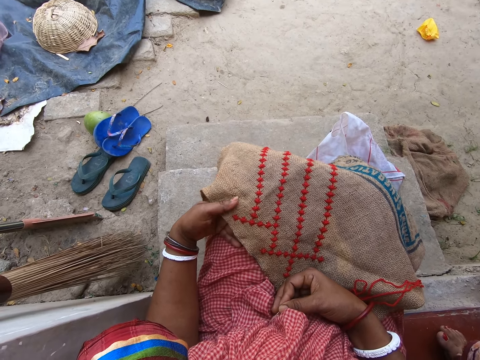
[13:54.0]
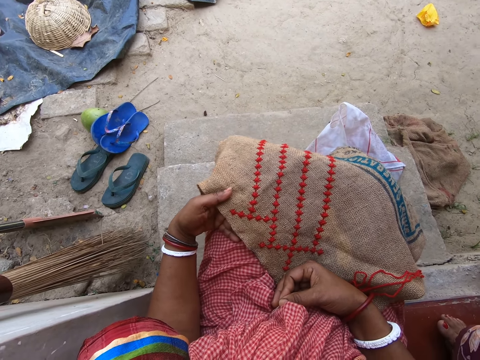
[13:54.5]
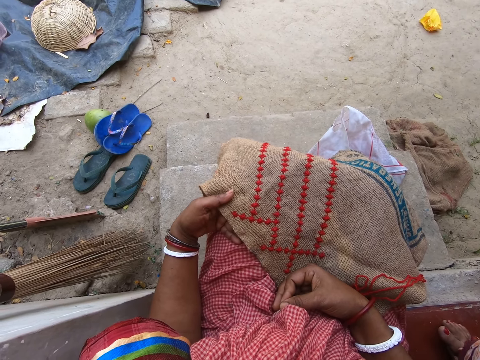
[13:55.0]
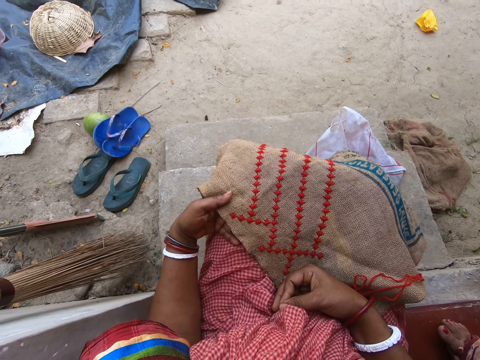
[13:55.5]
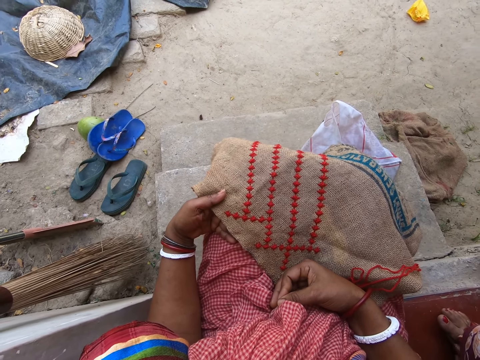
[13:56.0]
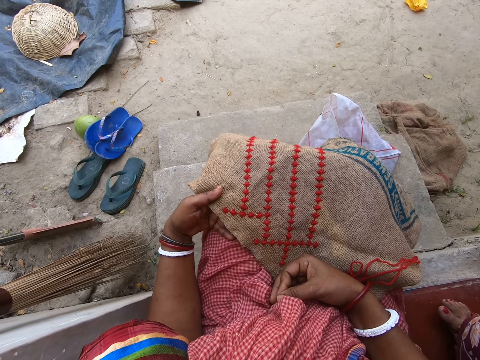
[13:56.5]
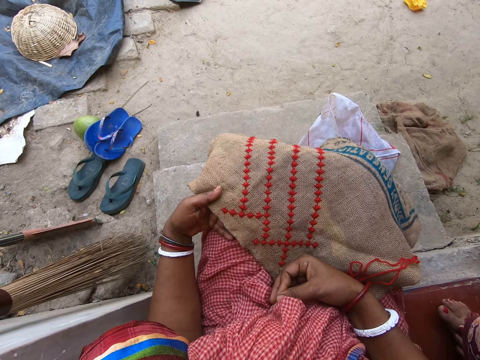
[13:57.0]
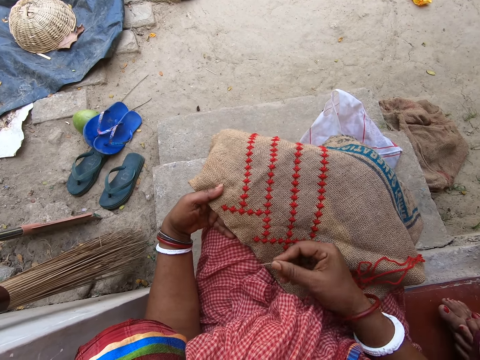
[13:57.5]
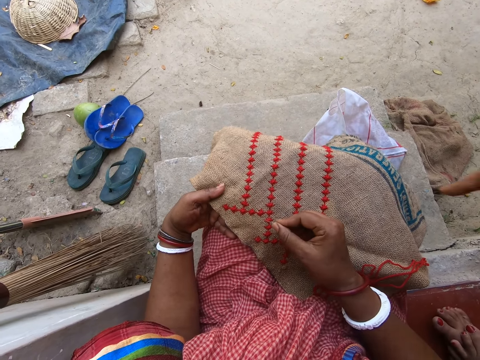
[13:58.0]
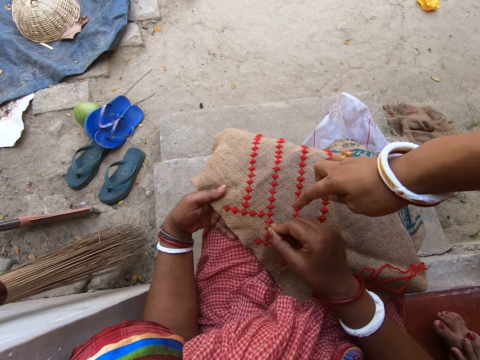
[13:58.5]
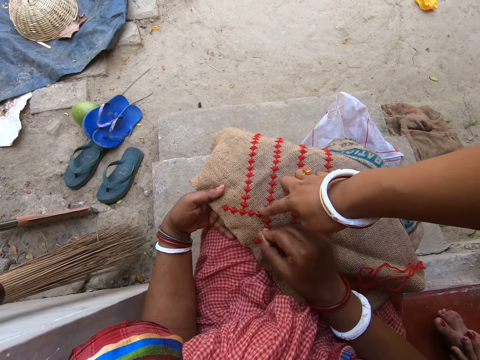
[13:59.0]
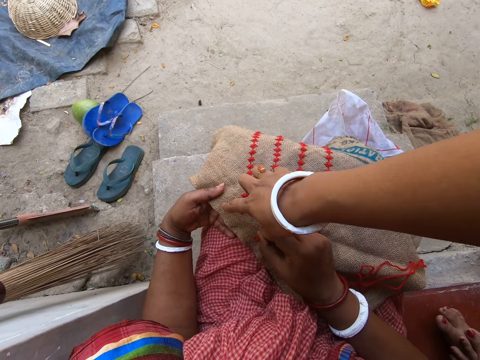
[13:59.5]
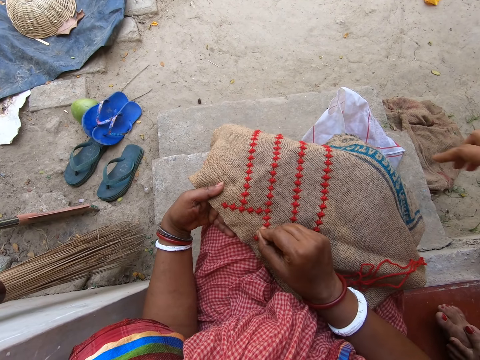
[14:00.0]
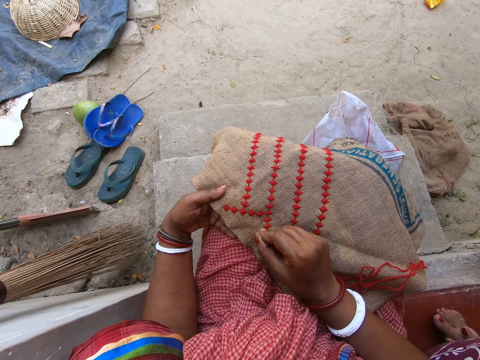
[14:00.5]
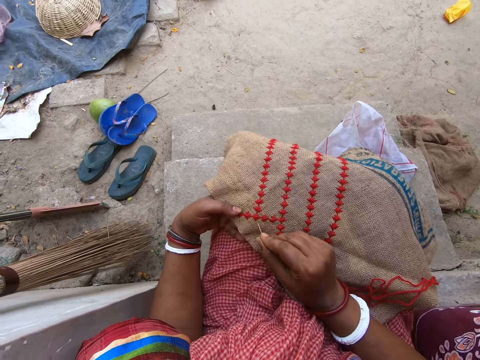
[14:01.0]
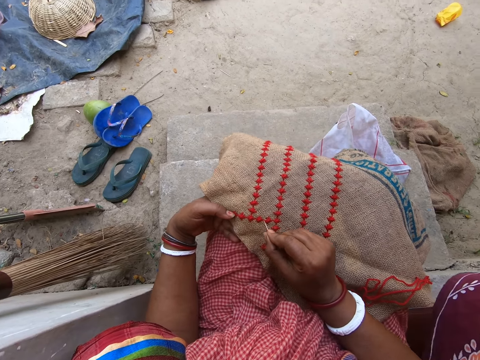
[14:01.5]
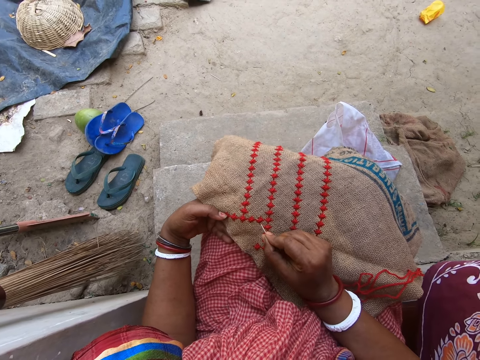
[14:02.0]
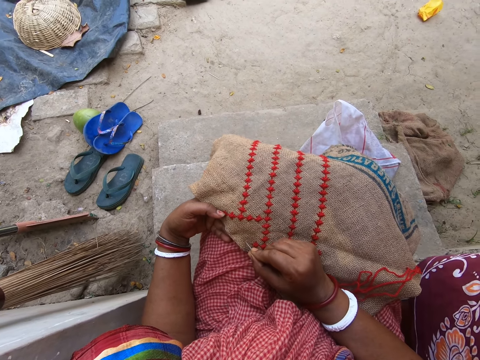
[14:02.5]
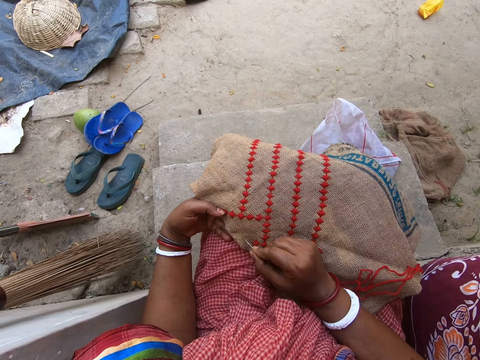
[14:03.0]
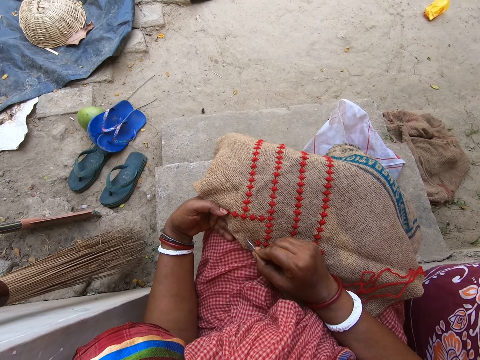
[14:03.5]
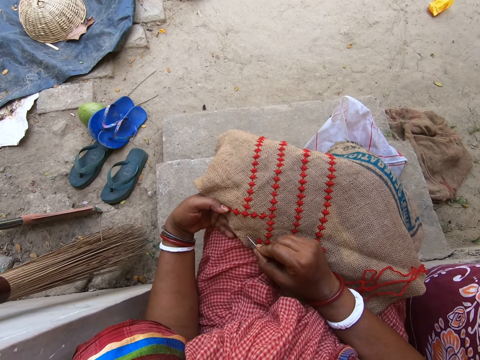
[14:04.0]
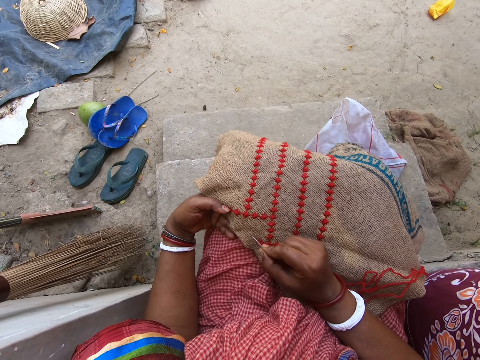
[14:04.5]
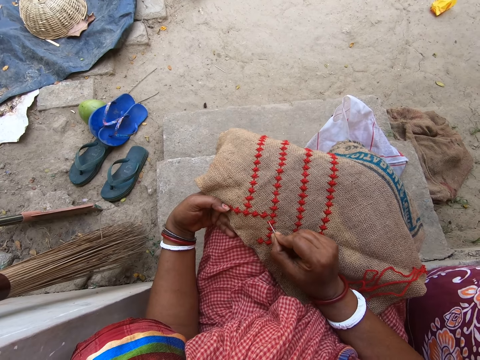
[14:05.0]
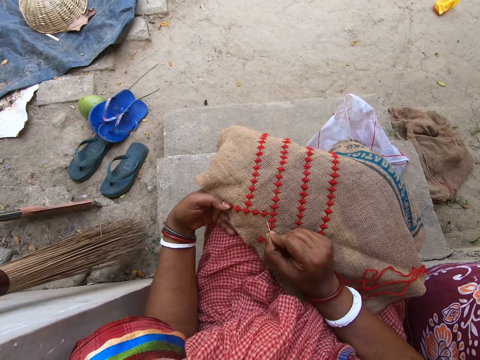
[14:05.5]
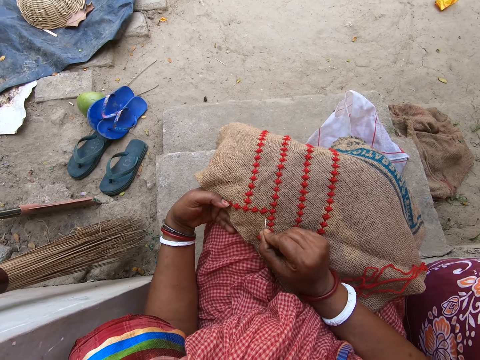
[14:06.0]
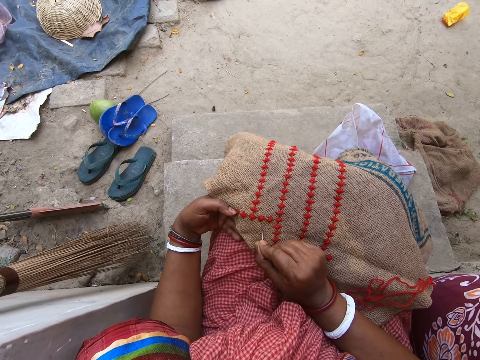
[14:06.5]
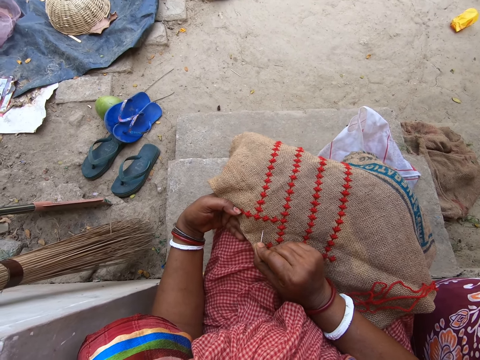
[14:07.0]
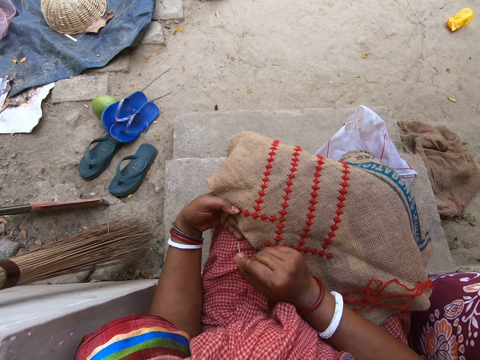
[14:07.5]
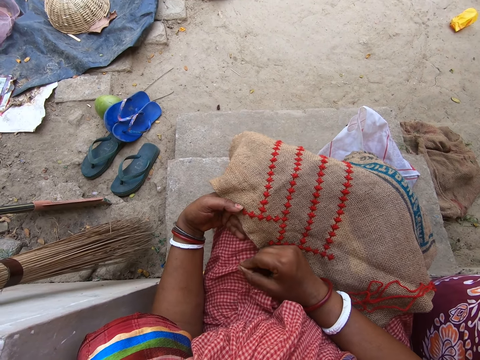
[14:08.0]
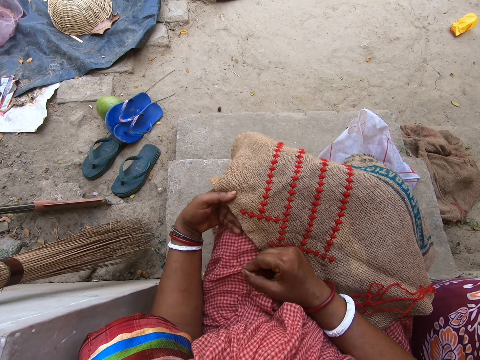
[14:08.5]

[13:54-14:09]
The camera wearer stares at the sack cloth. She points the thread and needle towards the embroidery with her right hand. The woman points her right hand towards the embroidery. The camera wearer points the thread and needle towards the embroidery with her right hand.

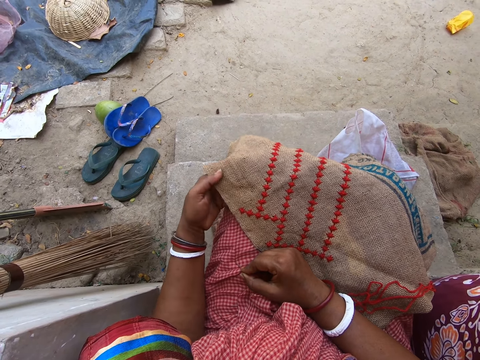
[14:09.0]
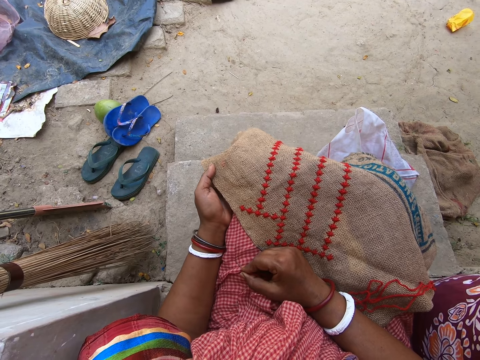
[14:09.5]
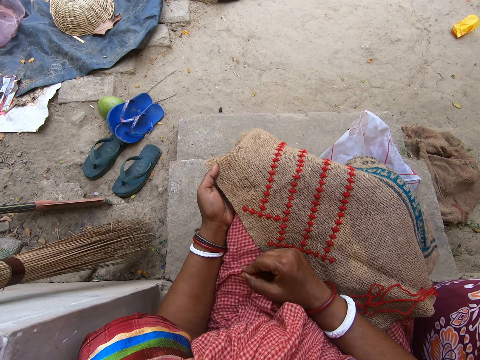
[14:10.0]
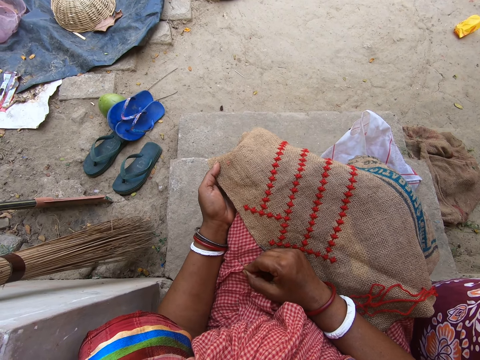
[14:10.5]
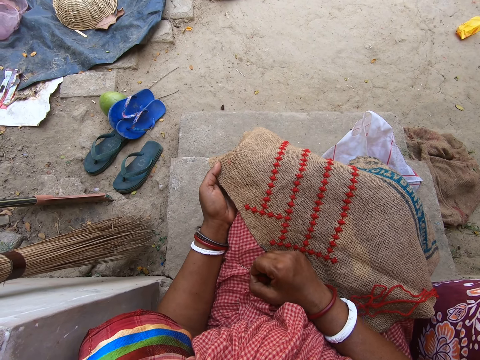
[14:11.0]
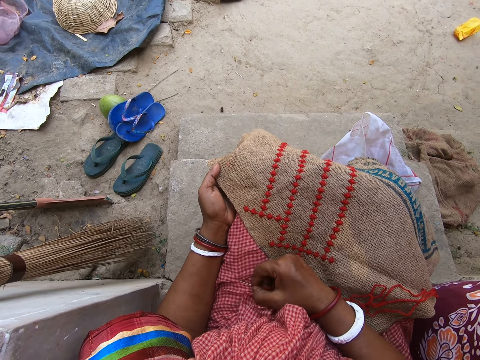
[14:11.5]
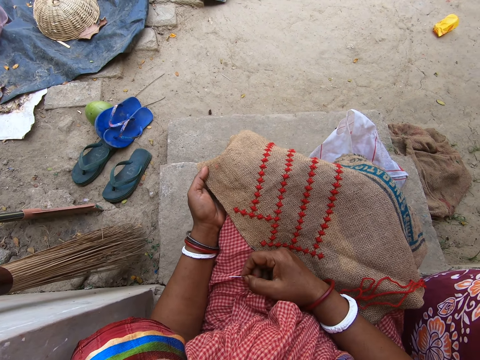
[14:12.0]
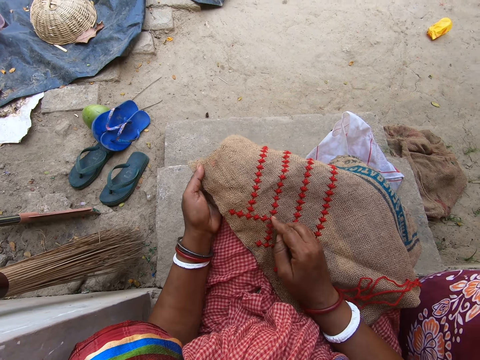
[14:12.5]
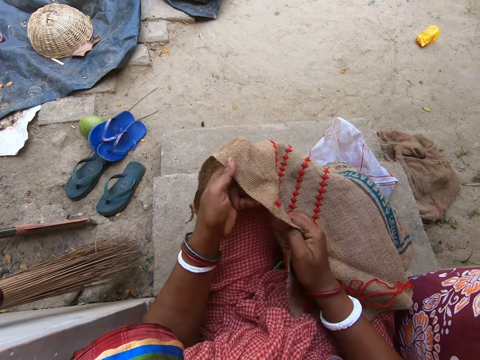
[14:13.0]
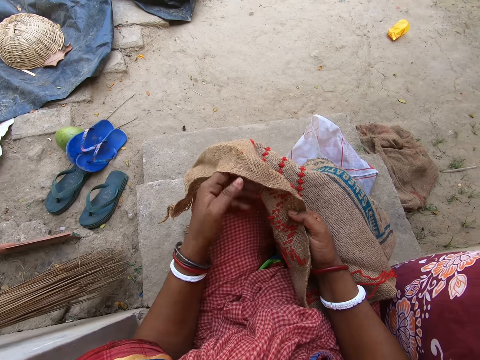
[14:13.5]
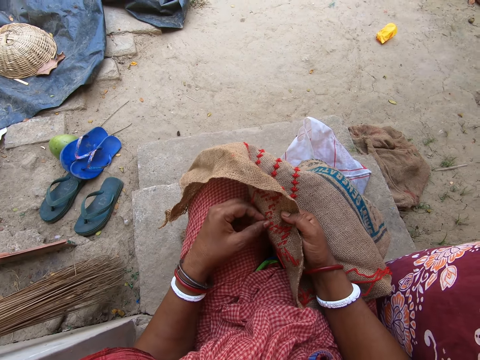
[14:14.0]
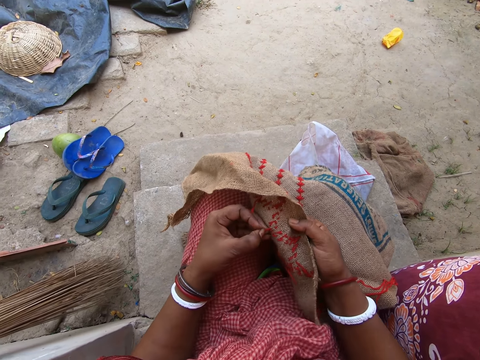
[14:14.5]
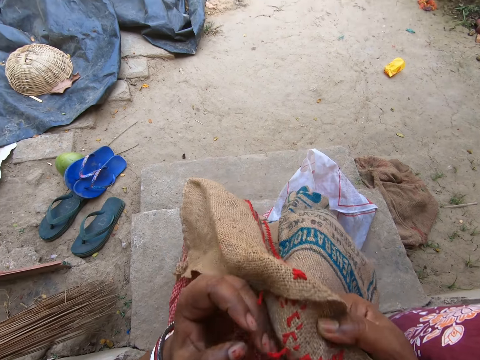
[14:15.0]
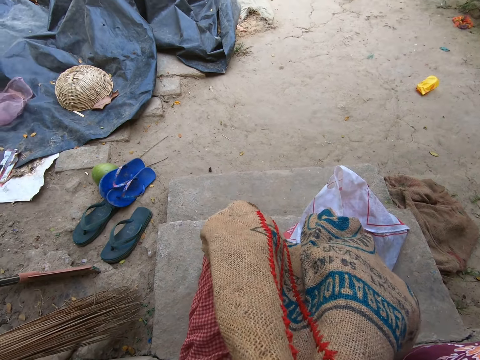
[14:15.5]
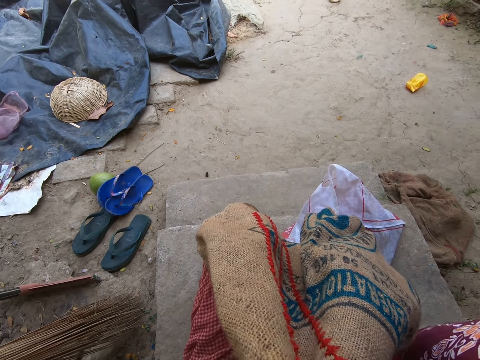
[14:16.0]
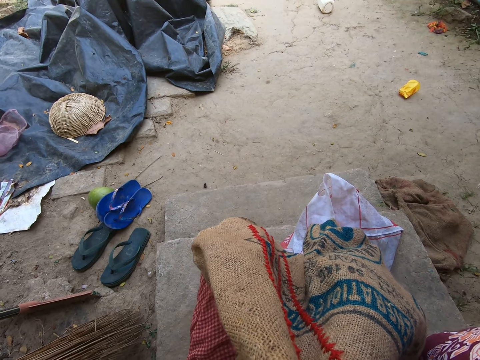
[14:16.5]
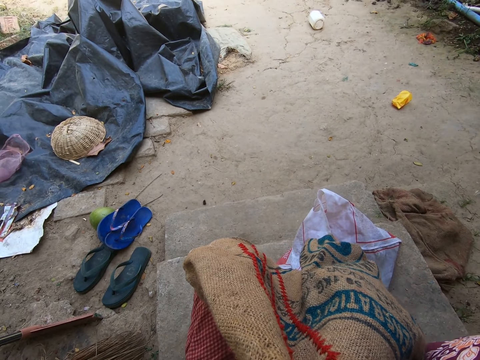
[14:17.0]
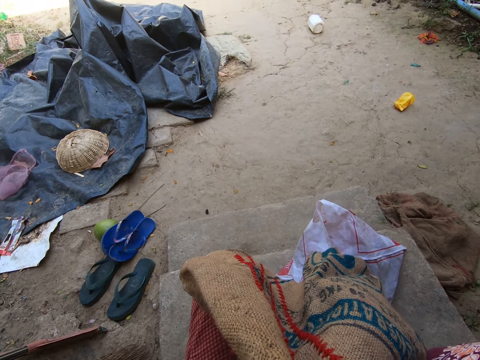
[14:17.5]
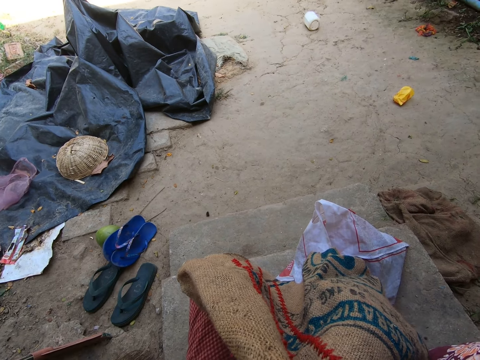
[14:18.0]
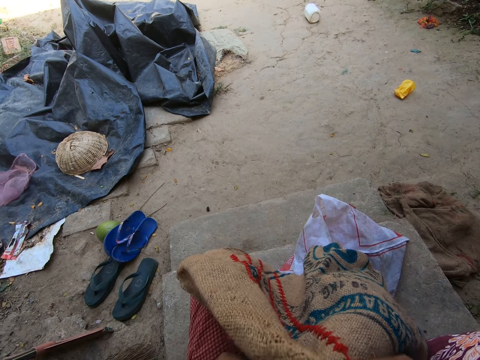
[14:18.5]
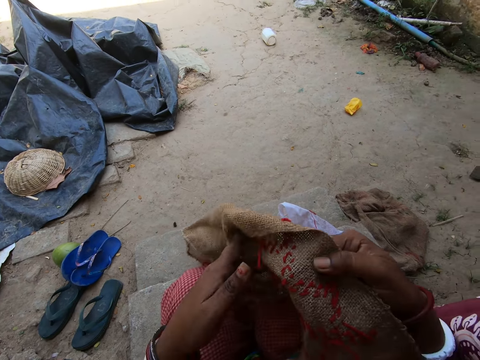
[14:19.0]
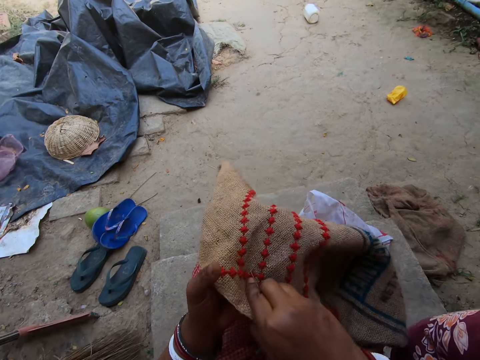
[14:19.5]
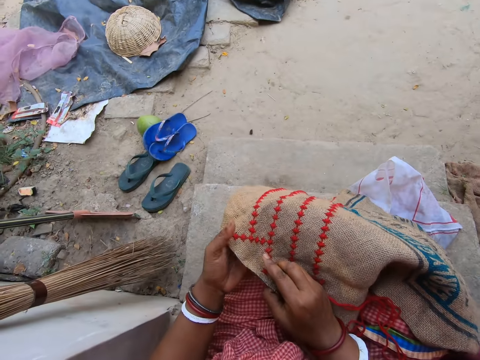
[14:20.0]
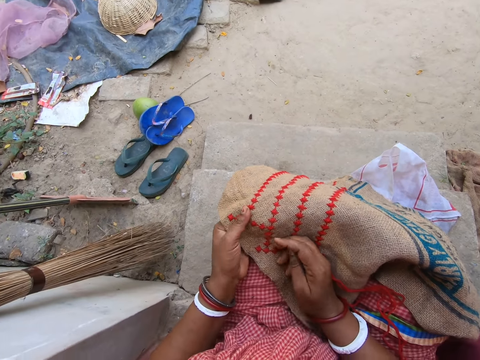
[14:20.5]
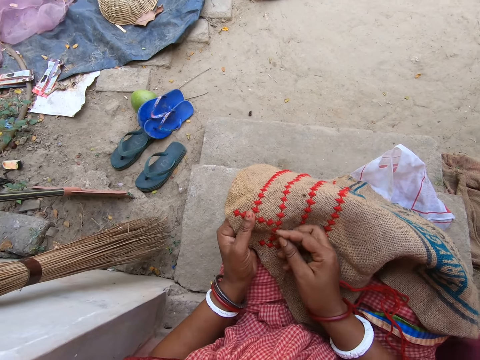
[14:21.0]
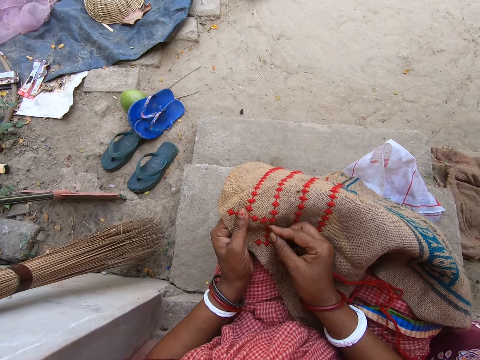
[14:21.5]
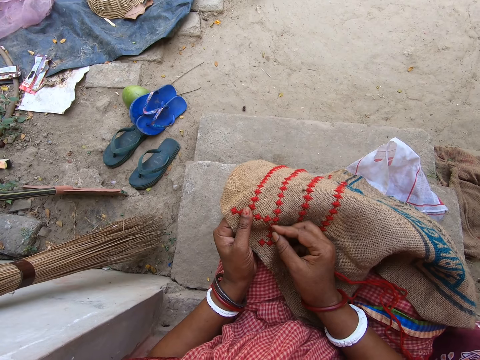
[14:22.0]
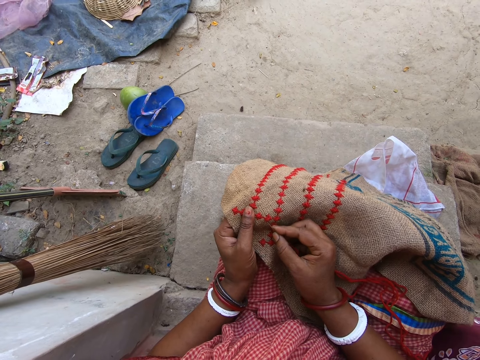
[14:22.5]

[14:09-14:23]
The camera wearer flips the embroidery with both hands. She pulls the thread from behind the embroidery with her left hand. She raises the embroidery with both hands. She cuts the thread with her teeth. She lays the embroidery on her lap with both hands. She inserts the needle into the embroidery with her right hand.
